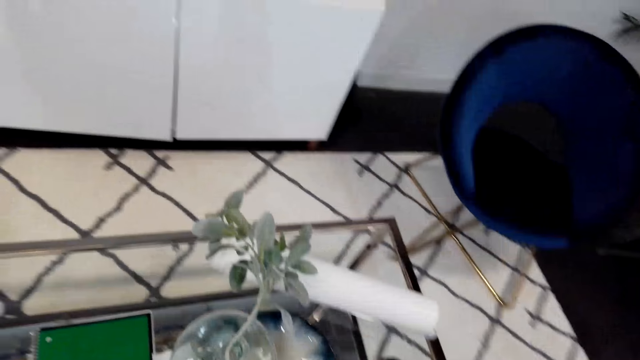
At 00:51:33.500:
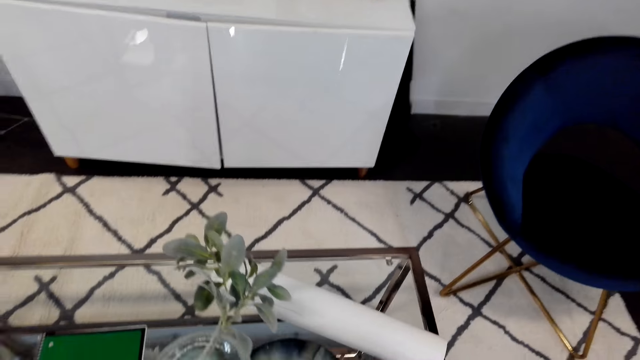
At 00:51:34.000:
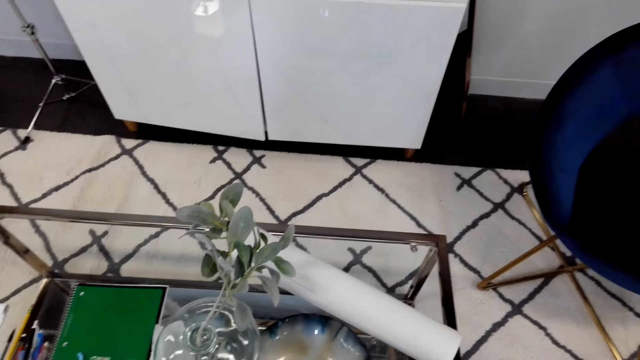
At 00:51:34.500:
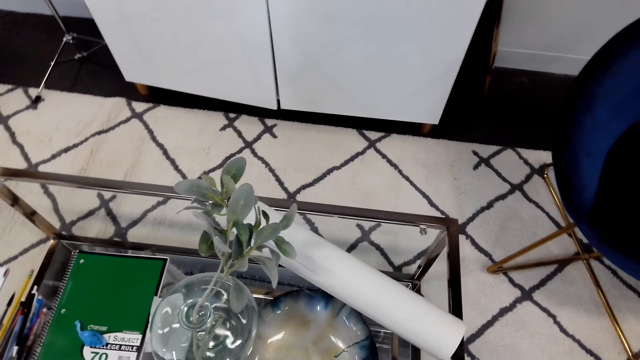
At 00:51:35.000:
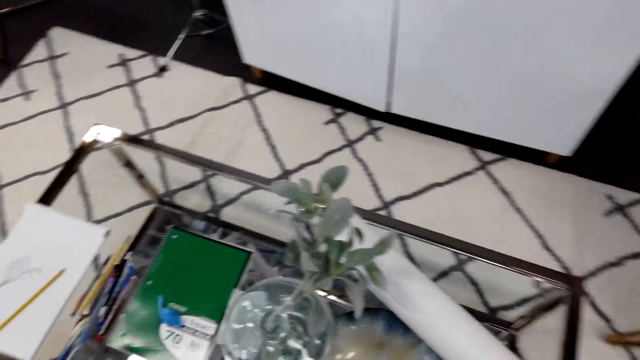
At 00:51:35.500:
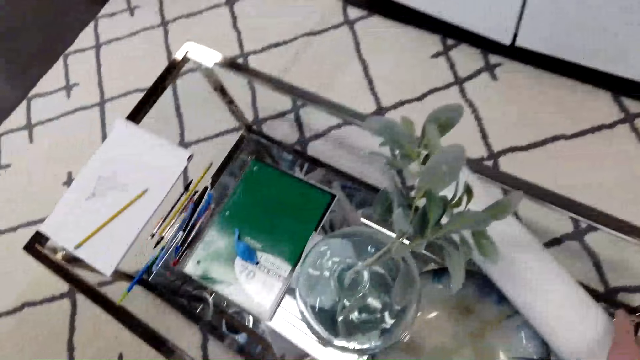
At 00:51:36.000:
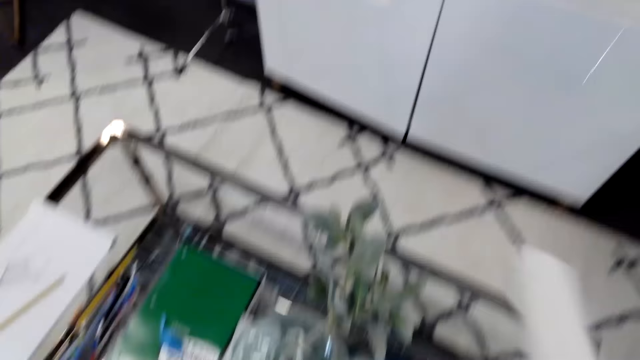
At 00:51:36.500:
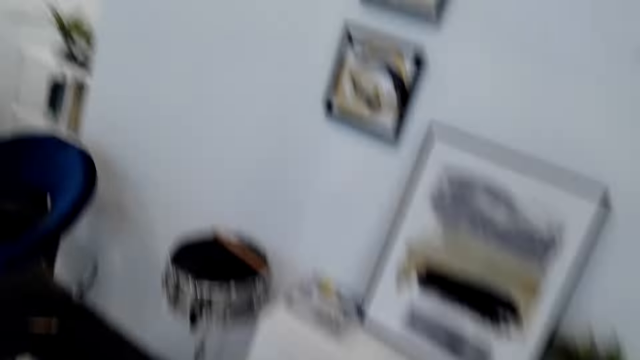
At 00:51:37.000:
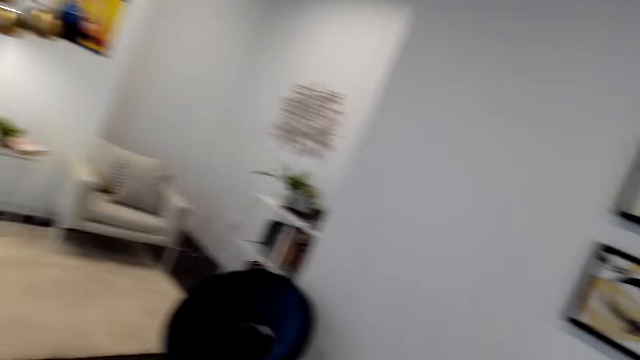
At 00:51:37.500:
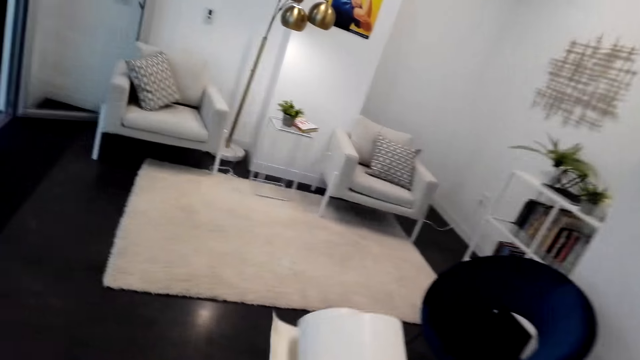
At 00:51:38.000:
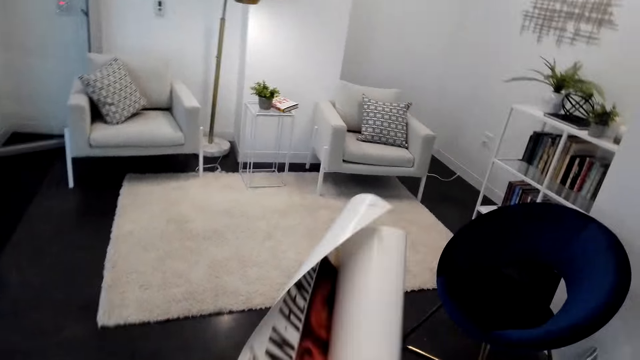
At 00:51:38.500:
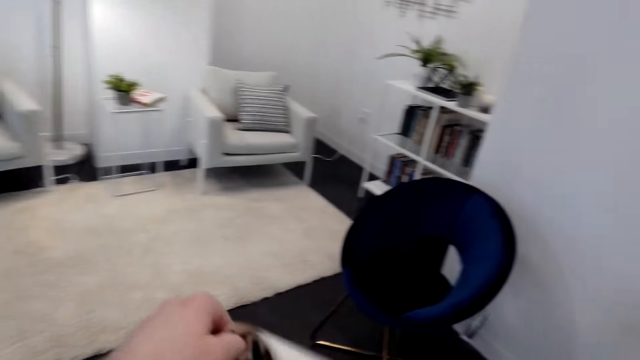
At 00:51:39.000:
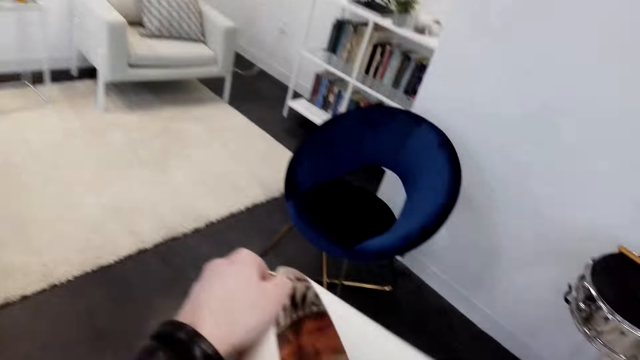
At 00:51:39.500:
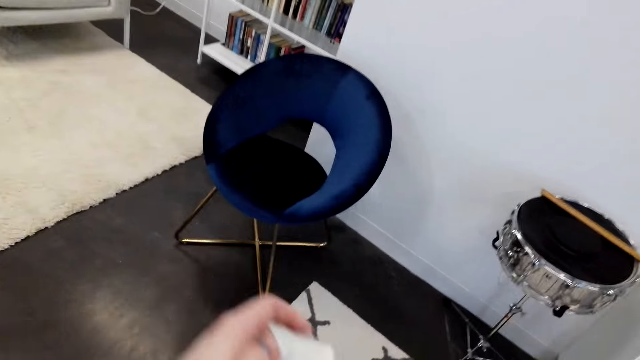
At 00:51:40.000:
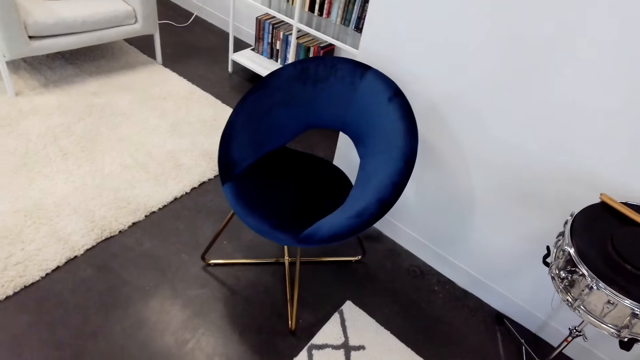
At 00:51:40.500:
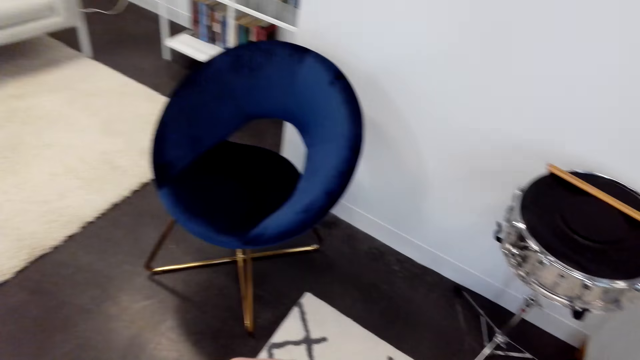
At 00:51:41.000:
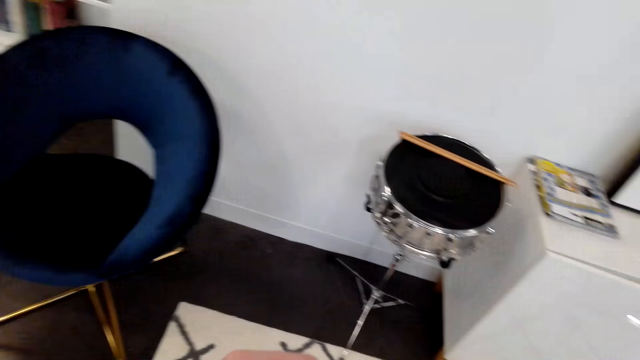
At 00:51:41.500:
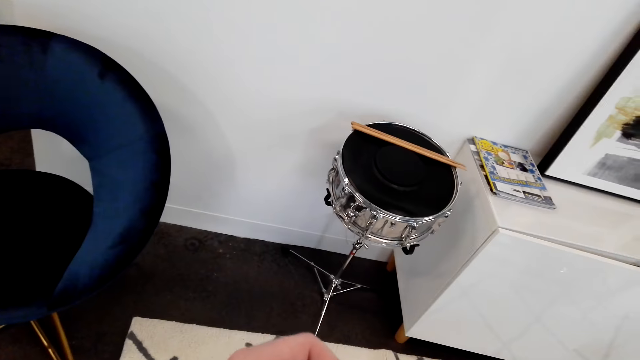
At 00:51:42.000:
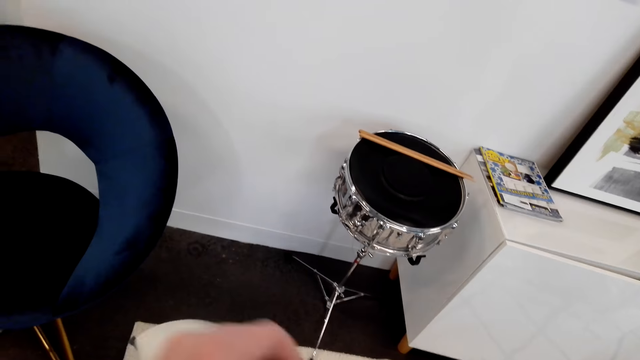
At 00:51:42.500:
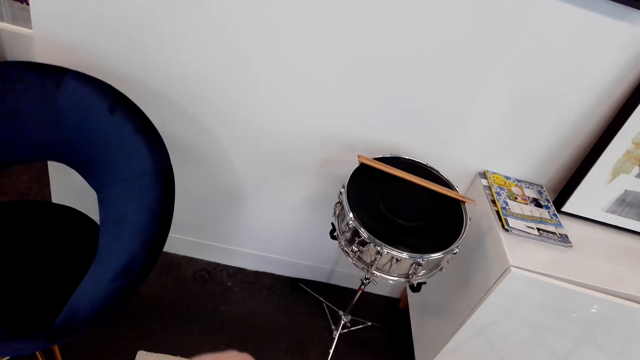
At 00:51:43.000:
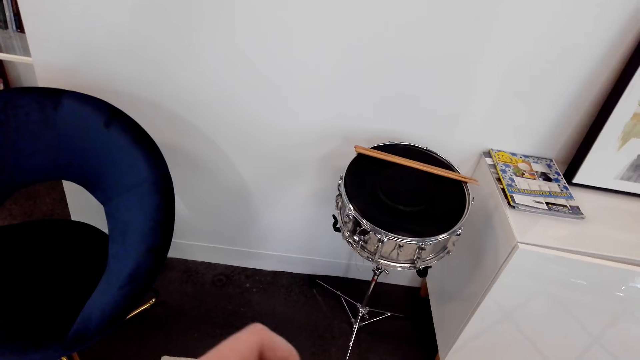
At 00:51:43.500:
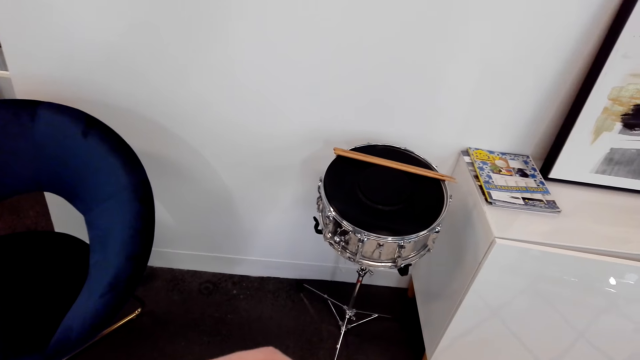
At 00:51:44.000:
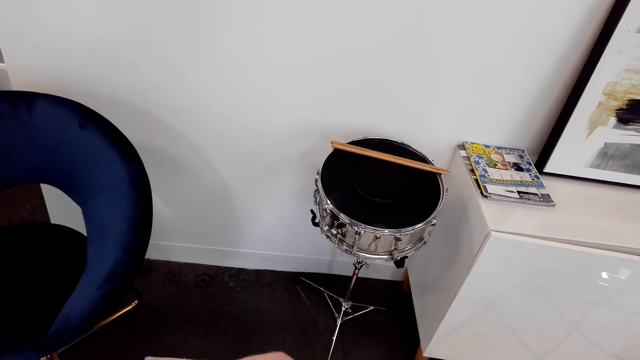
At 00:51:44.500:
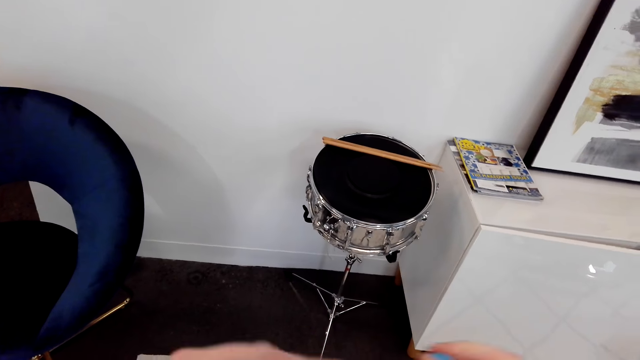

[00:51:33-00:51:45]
The camera wearer picks up a printed picture from the table. They carry the printed picture. They unfold the picture.

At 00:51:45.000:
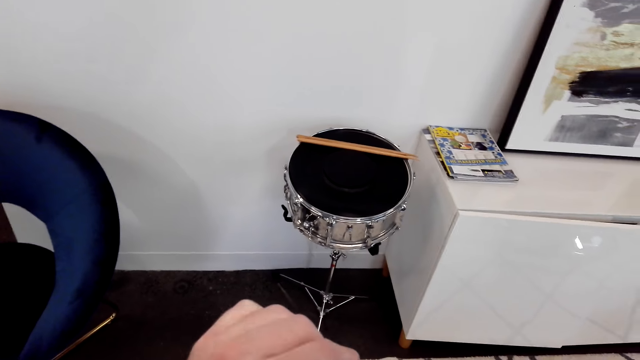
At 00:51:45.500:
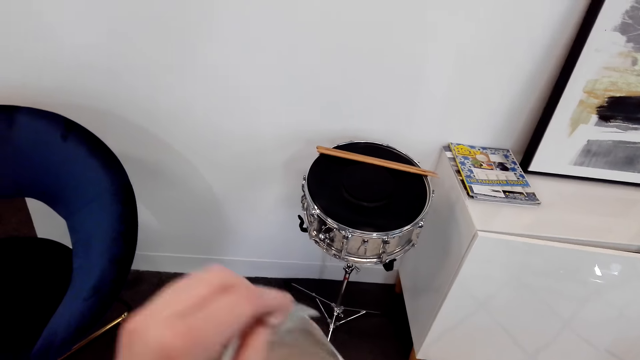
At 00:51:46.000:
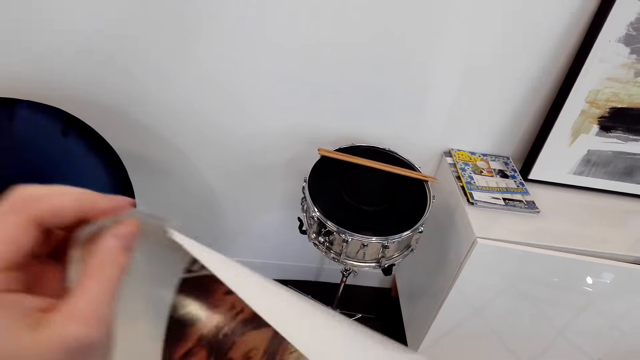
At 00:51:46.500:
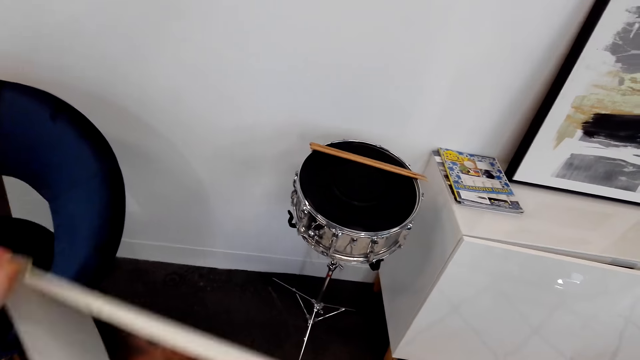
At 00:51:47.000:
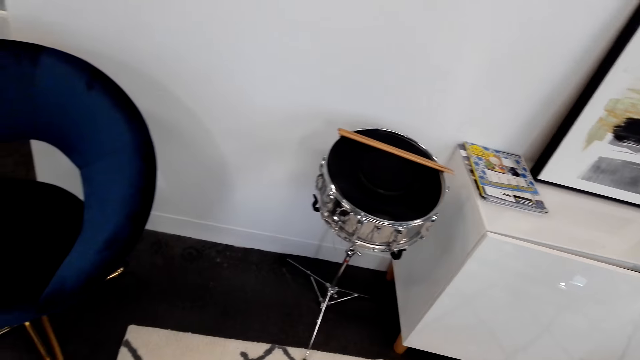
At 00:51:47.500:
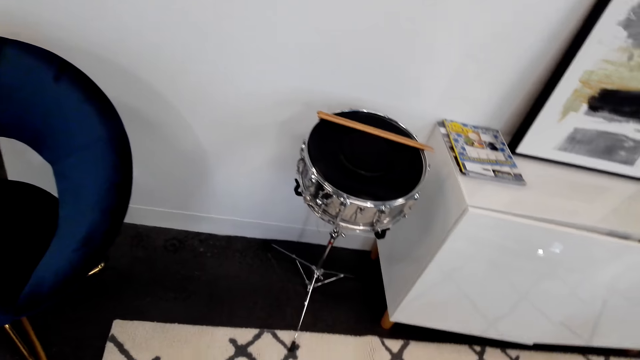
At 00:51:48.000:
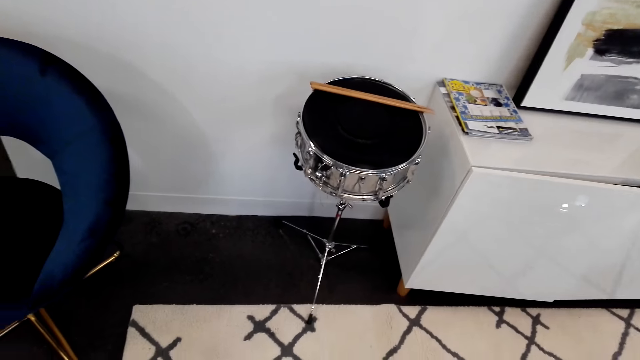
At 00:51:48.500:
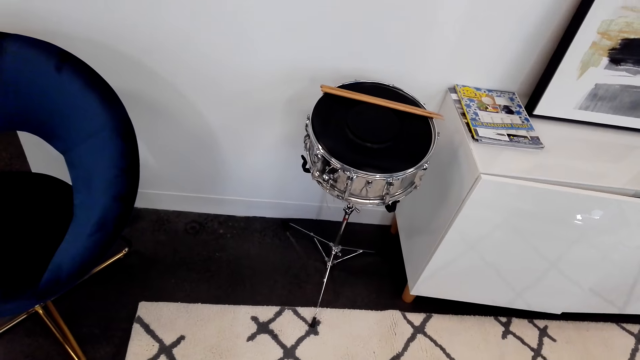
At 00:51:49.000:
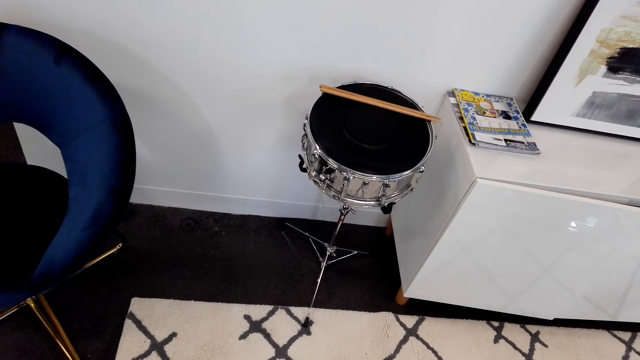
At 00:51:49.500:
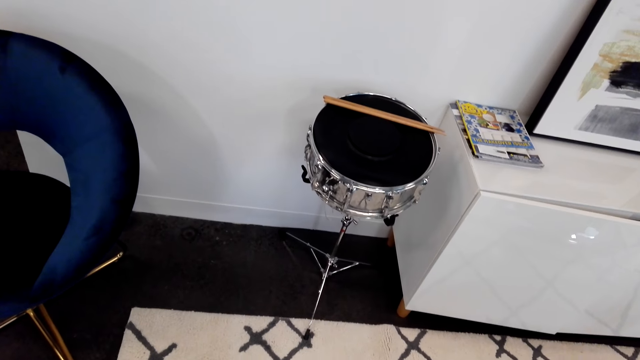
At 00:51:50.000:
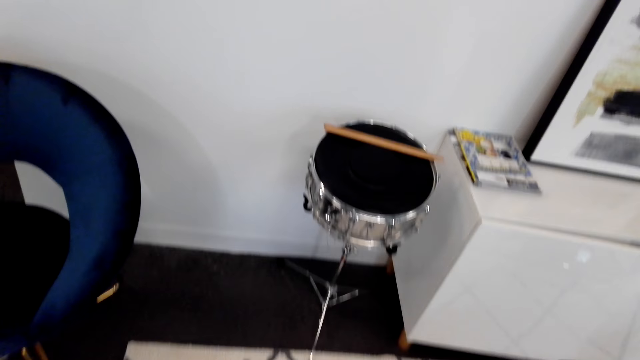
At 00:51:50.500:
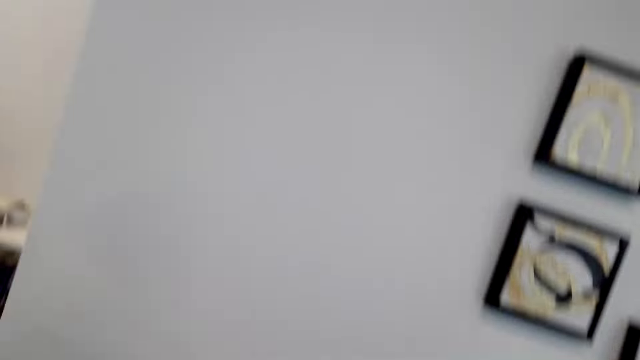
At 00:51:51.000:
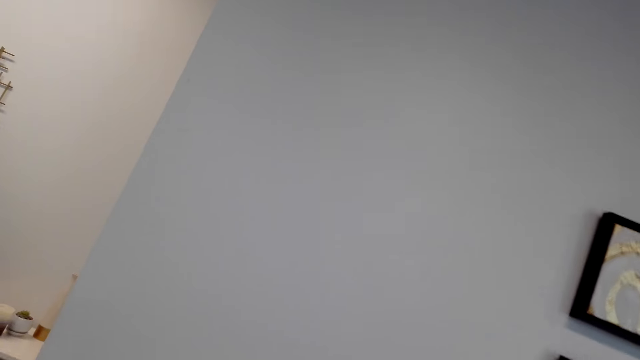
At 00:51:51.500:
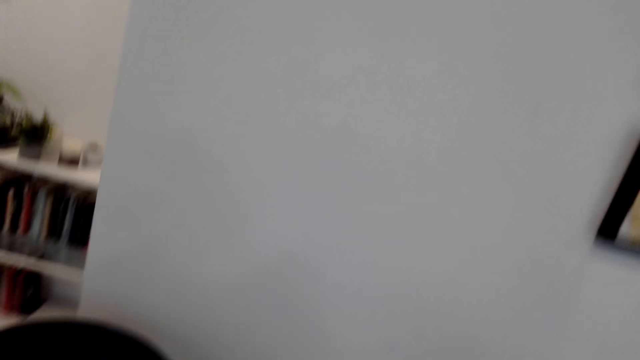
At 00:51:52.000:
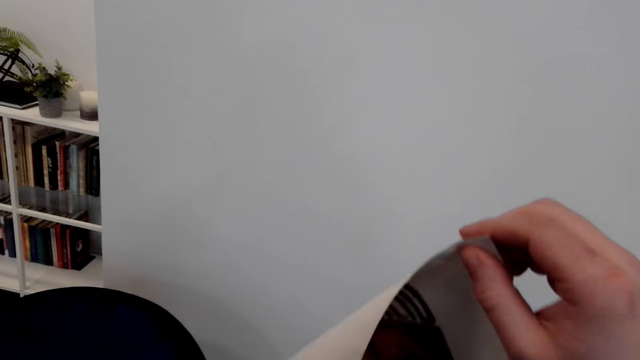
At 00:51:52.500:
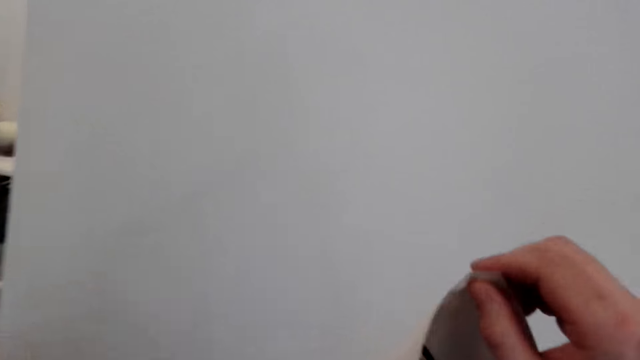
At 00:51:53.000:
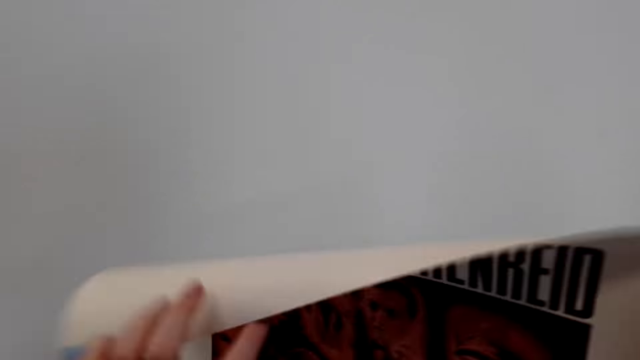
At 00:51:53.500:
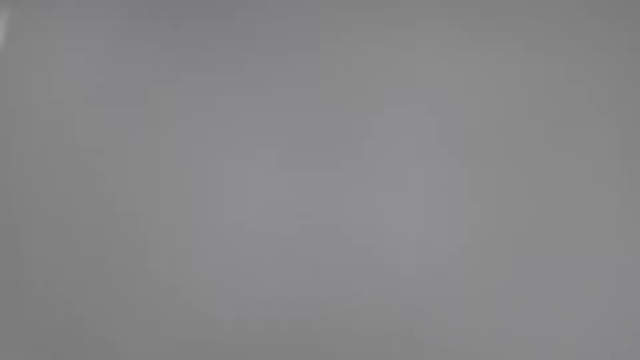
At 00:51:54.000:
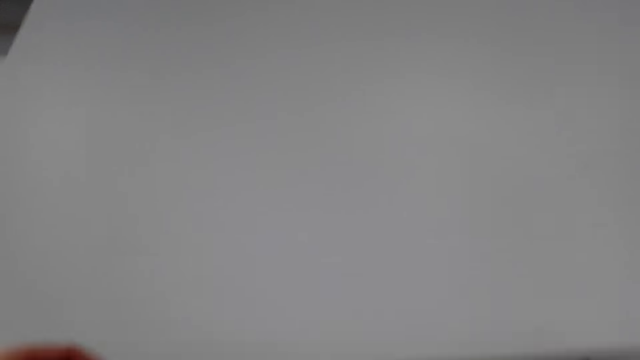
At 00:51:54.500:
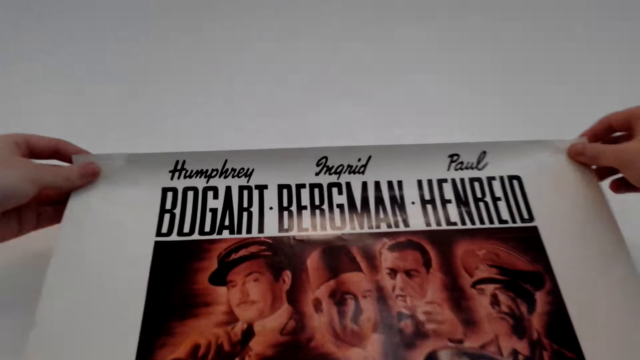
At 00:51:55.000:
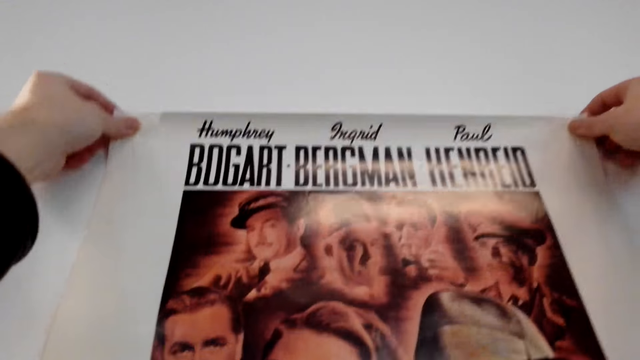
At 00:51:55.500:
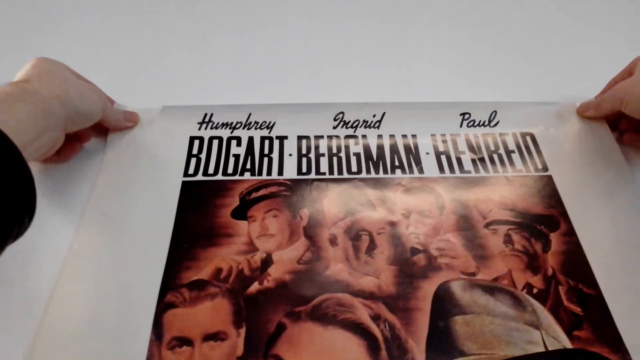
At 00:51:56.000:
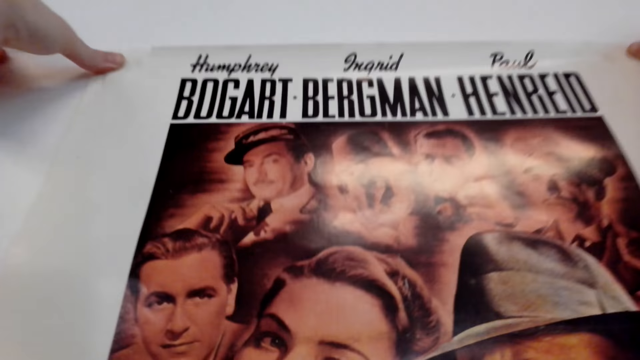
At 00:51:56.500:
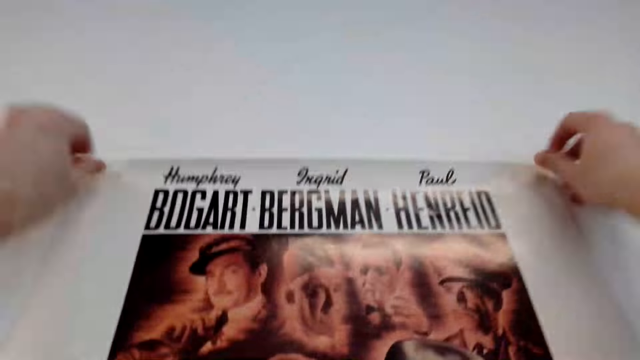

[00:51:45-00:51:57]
The camera wearer sticks the printed picture on the wall.
